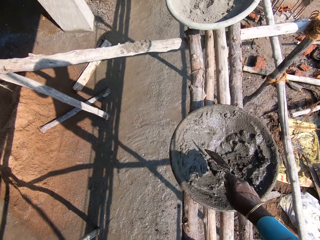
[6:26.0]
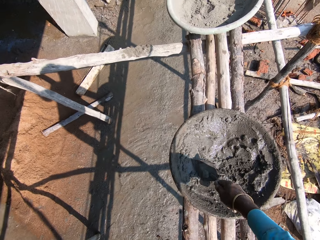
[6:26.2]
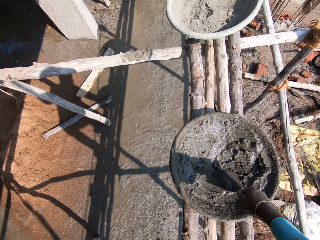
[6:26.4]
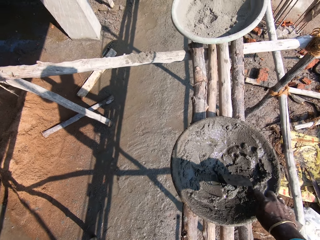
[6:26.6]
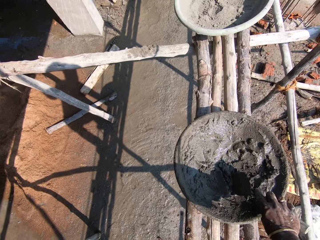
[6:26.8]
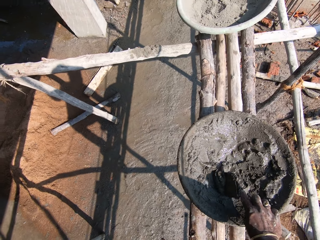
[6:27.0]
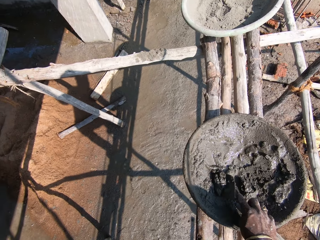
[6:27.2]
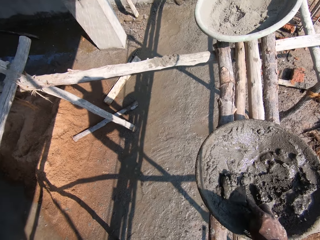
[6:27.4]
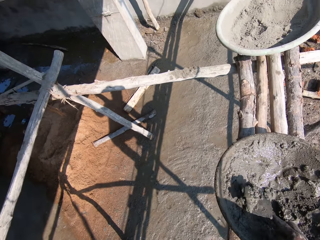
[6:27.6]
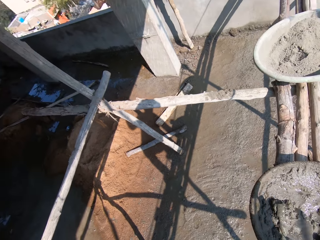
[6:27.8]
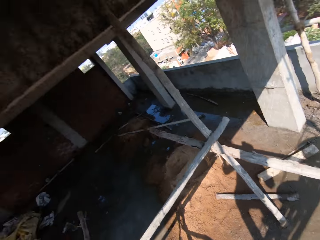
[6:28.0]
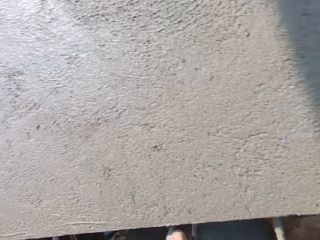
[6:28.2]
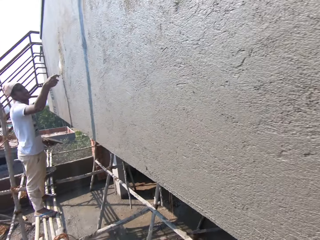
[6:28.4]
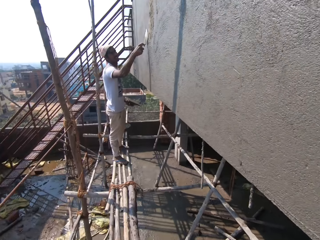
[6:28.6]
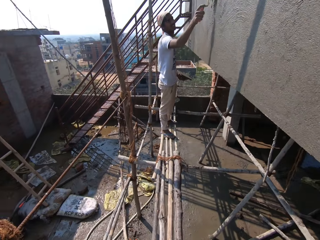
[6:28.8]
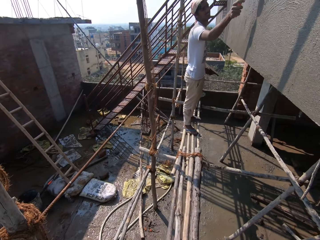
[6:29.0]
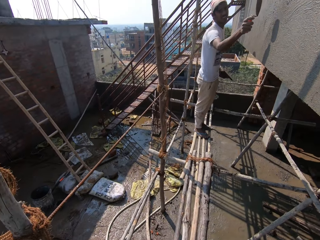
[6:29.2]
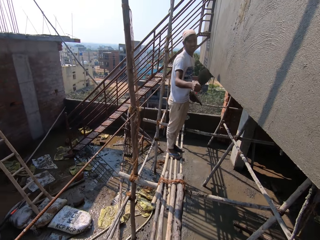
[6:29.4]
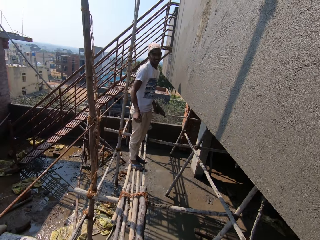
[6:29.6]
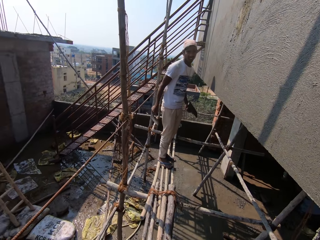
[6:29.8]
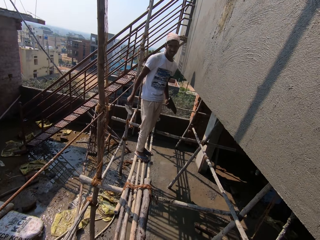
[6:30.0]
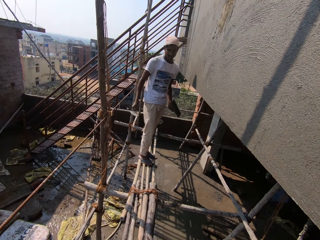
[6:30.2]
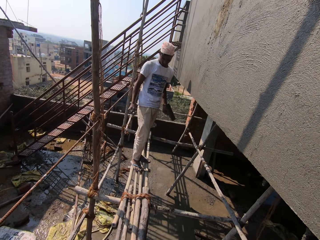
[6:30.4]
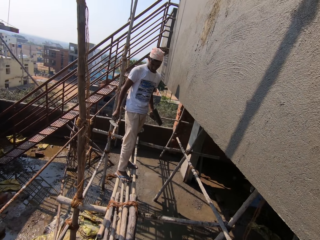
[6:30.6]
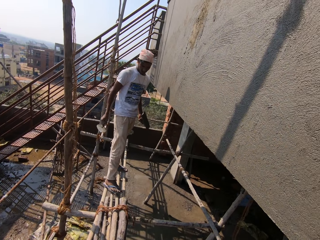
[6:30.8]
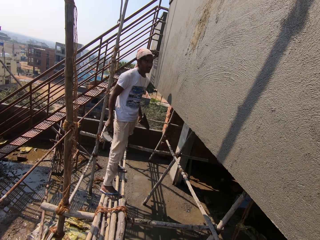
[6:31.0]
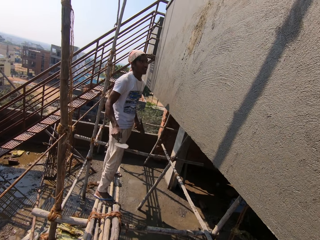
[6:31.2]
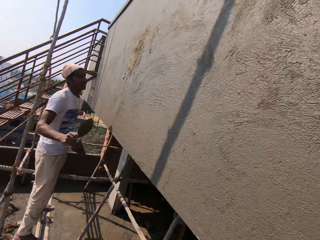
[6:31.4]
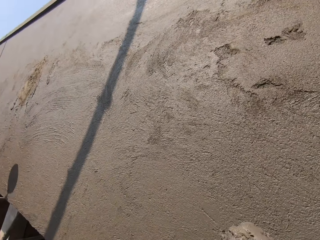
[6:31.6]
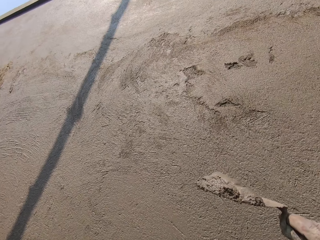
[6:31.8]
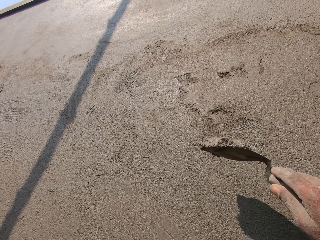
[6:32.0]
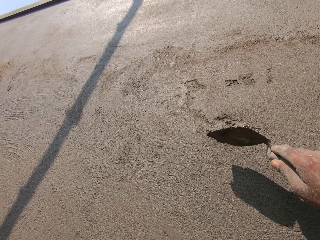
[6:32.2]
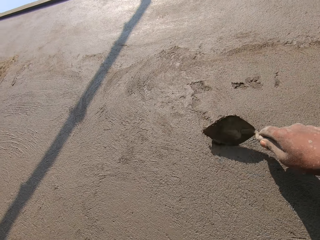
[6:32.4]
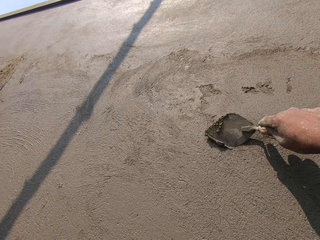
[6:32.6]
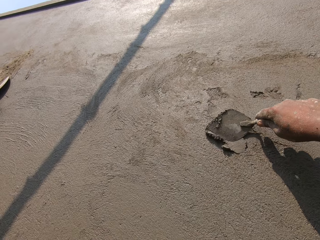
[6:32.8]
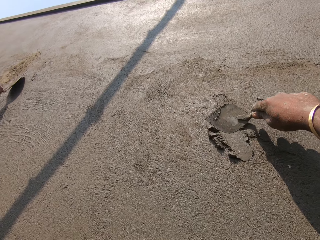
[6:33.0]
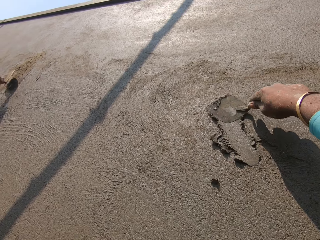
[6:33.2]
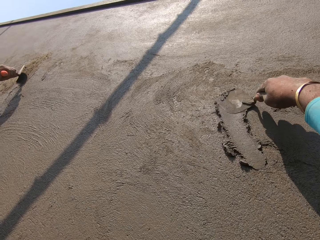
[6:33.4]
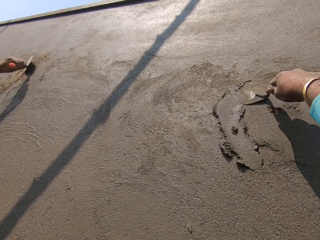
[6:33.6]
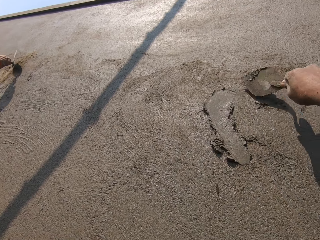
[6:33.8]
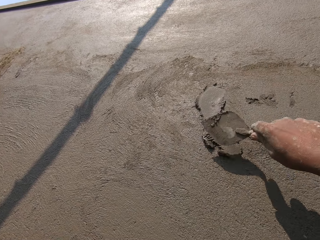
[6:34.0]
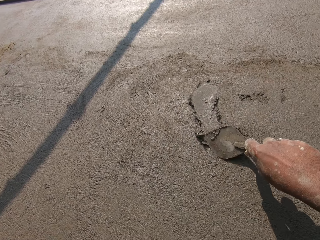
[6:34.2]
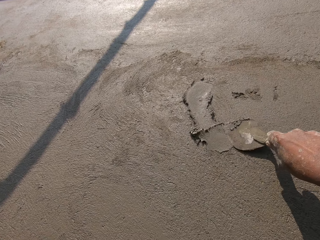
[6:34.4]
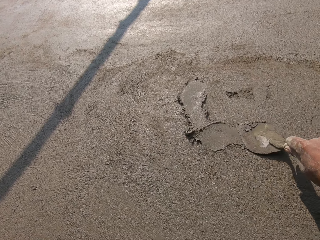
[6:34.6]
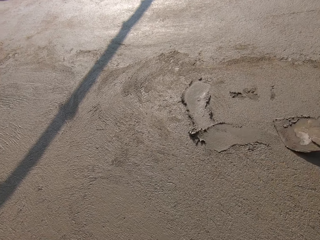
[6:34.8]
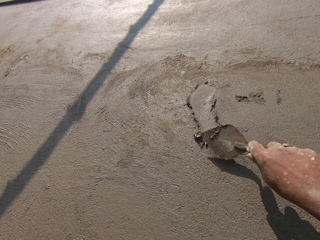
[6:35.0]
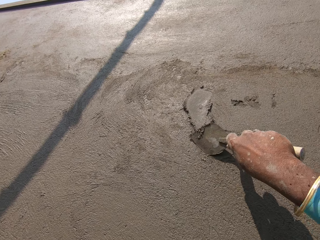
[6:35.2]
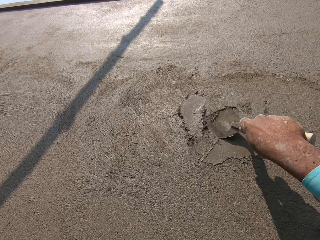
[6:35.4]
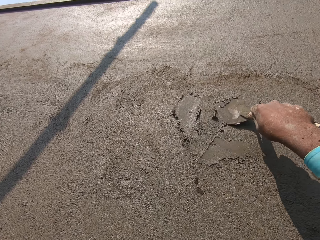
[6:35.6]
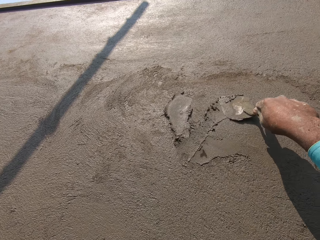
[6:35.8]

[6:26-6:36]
The camera wearer picks some mortar by the trowel. They converse with a man. The man talks to the camera wearer. The camera wearer pastes the mortar on the wall.

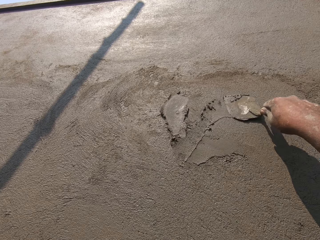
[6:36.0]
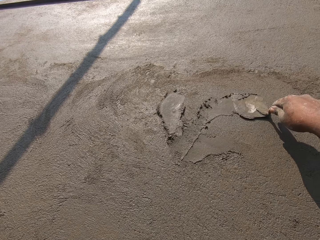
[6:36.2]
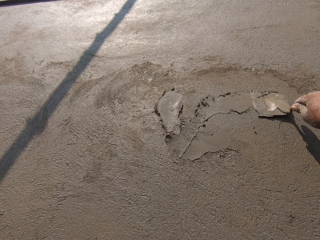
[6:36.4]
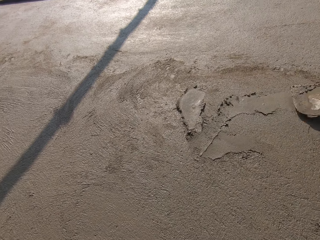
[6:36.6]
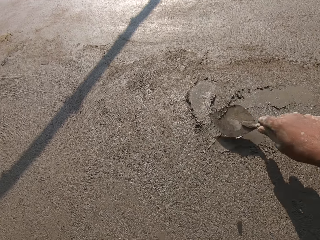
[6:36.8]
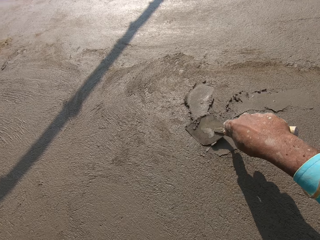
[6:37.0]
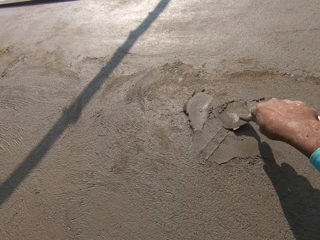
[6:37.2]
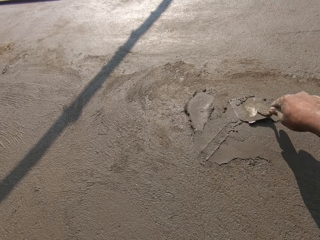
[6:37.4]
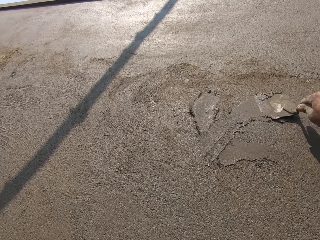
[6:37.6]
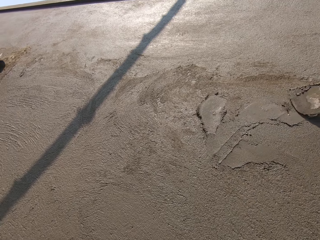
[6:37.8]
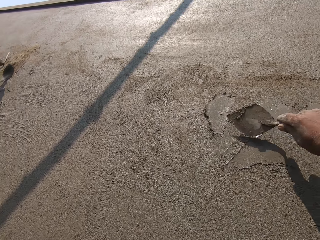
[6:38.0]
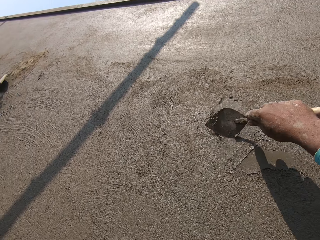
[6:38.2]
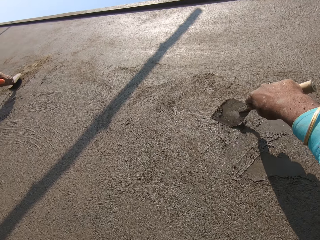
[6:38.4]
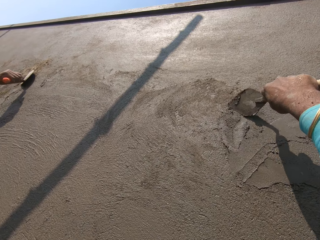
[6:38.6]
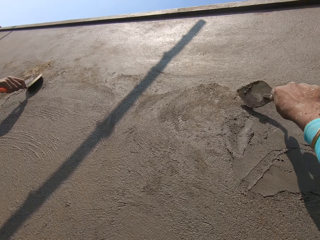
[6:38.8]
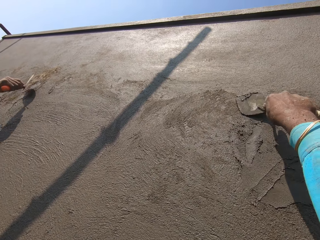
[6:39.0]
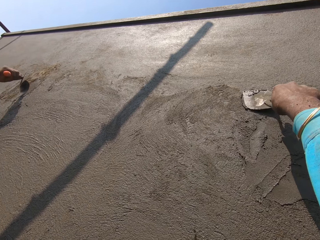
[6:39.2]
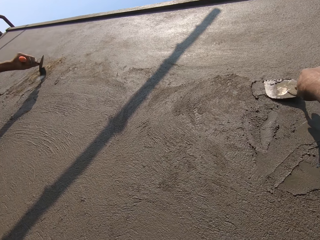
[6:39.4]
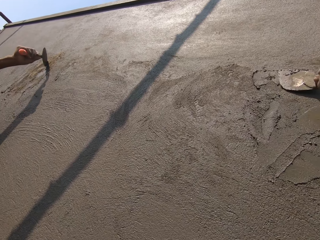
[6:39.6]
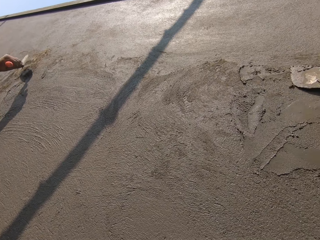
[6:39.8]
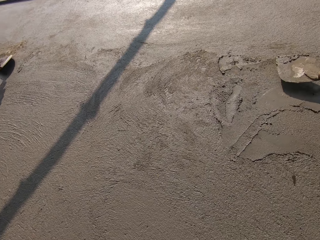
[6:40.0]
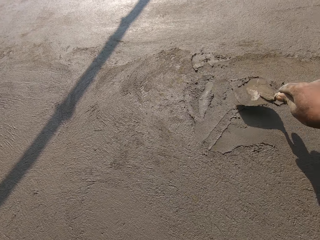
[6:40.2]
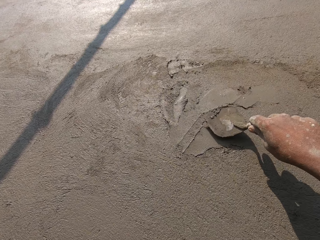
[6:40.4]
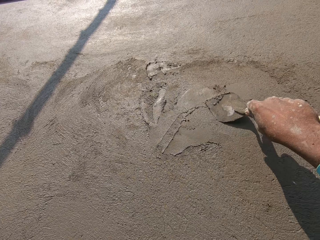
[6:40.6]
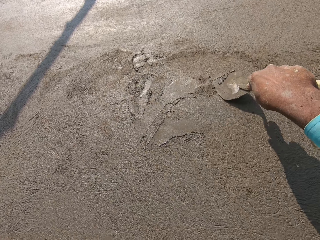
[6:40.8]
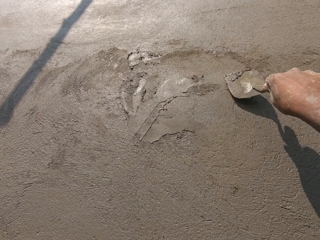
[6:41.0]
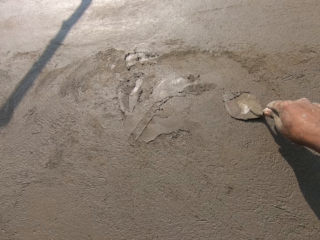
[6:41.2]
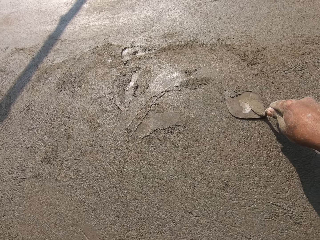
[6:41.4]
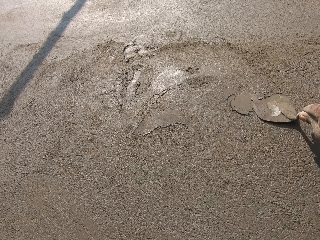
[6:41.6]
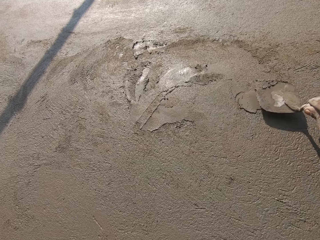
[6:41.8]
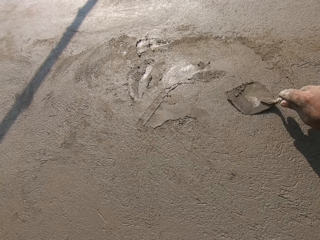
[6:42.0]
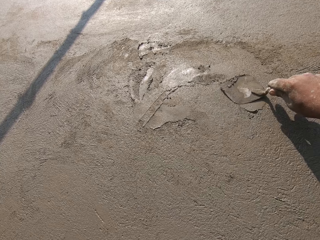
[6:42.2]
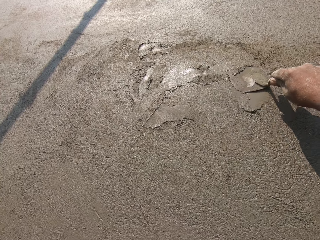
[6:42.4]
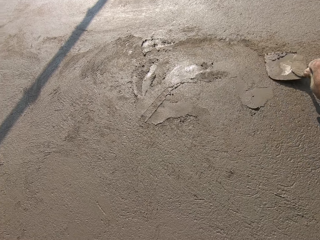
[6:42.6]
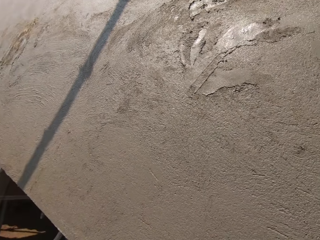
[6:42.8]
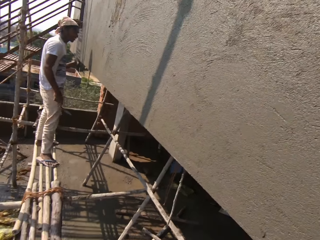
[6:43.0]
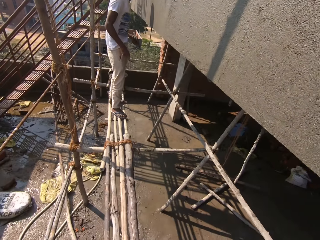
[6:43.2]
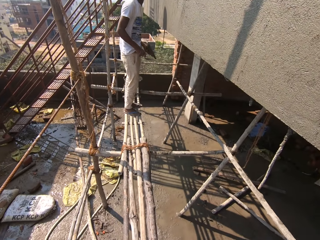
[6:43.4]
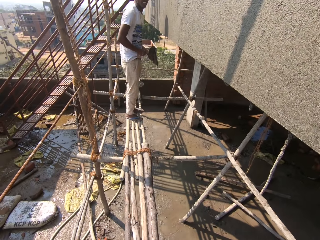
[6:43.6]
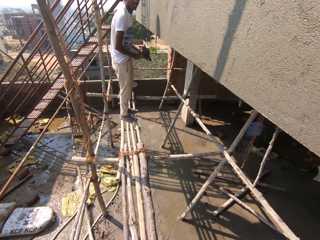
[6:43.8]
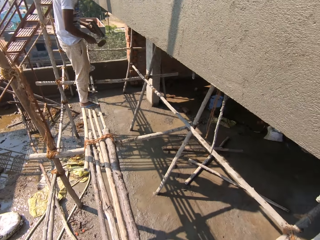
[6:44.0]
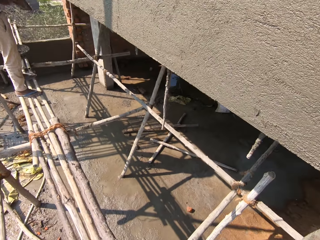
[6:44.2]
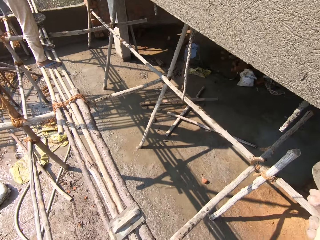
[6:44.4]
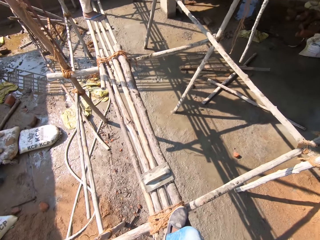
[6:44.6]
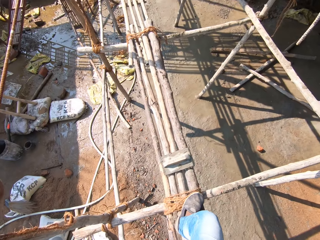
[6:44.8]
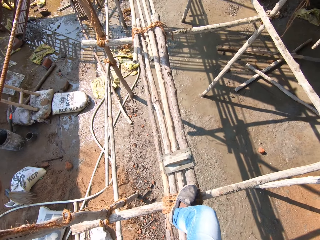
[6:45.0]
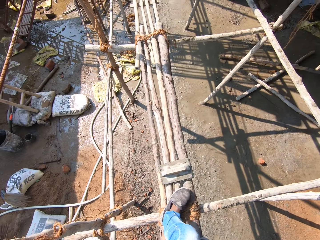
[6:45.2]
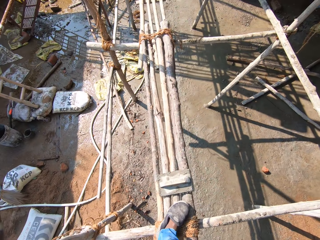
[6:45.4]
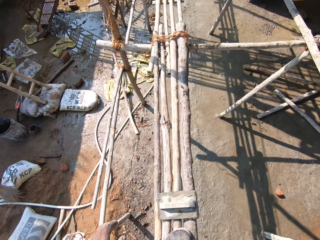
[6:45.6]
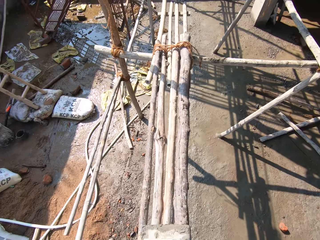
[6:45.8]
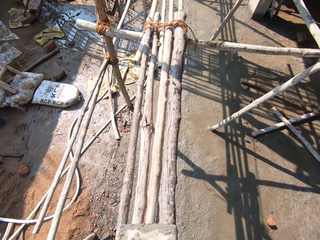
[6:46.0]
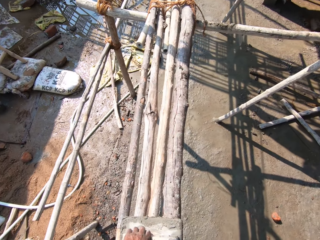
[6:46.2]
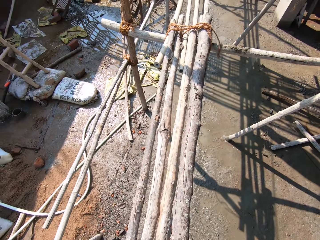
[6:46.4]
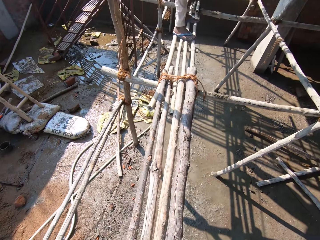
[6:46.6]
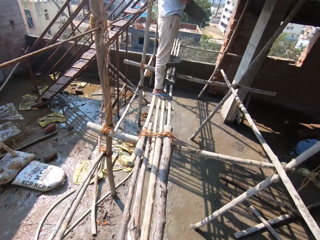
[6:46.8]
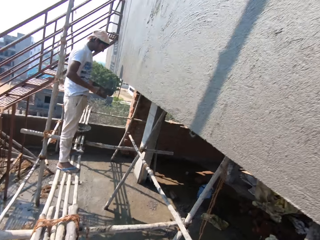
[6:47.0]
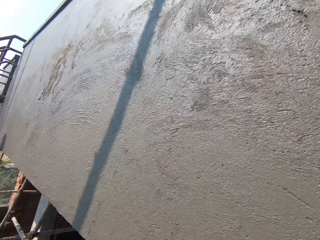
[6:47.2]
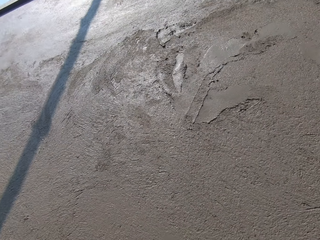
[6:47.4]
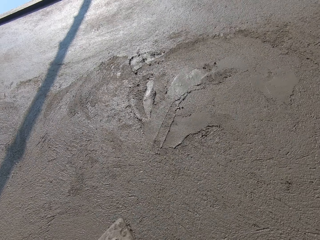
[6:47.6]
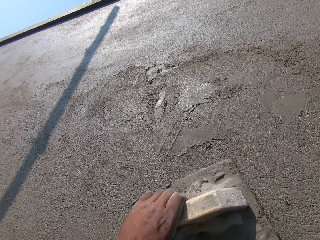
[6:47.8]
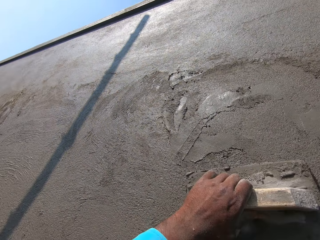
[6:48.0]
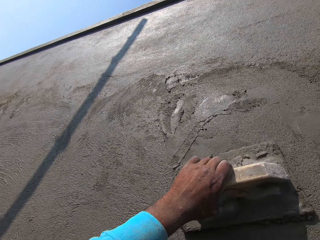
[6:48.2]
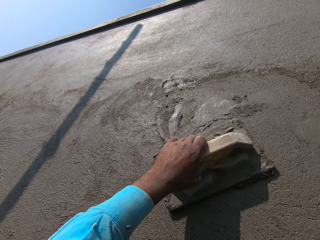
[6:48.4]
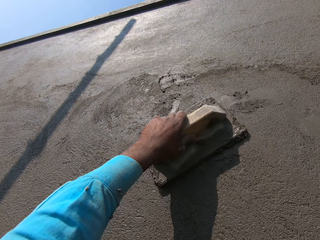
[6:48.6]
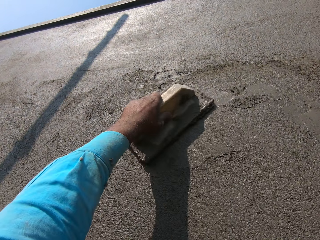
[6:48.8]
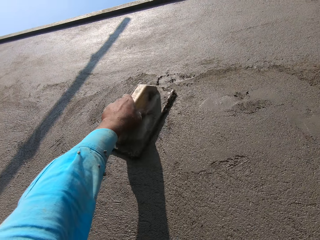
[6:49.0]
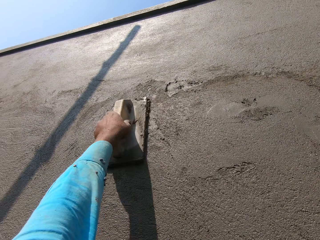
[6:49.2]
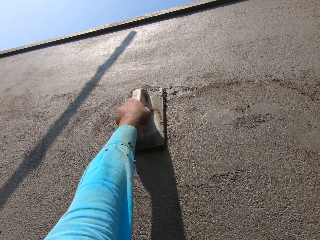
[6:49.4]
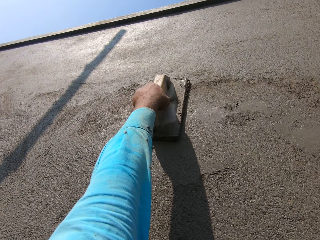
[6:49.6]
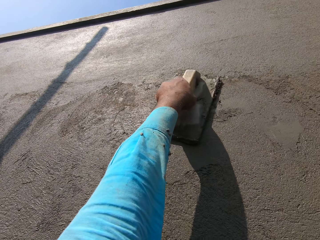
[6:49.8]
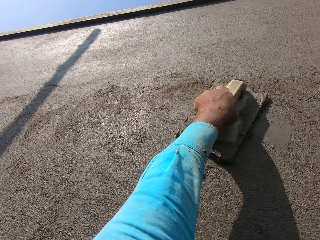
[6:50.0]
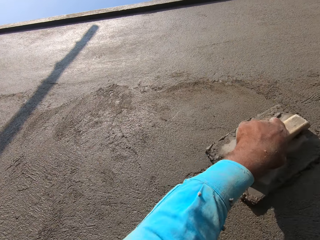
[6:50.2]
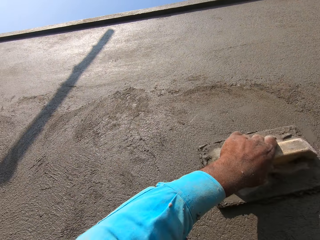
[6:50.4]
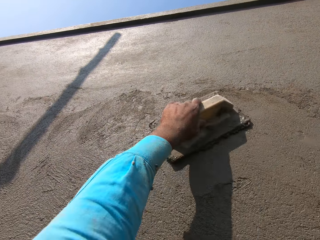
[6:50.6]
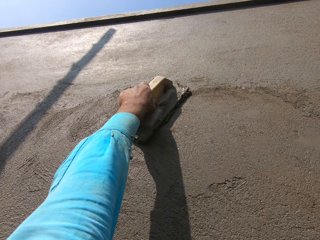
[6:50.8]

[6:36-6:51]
The camera wearer talks to a man. The man pastes the mortar on the wall. The man talks to the camera wearer. The man wipes the plastering float by the trowel. The camera wearer picks up the float. They smoothen the wall with the float.
